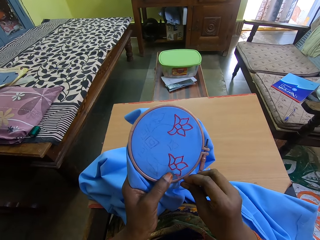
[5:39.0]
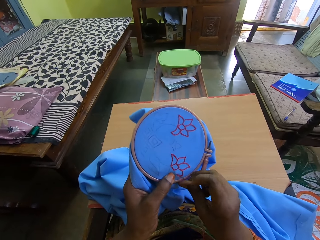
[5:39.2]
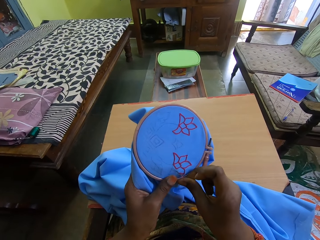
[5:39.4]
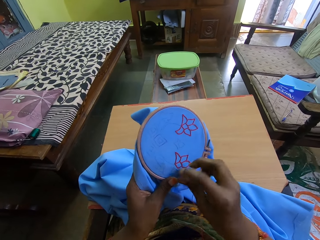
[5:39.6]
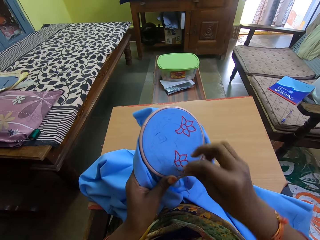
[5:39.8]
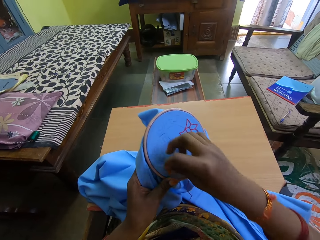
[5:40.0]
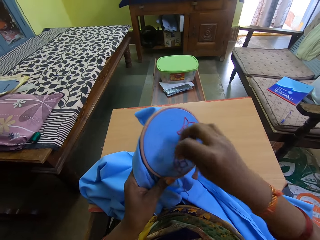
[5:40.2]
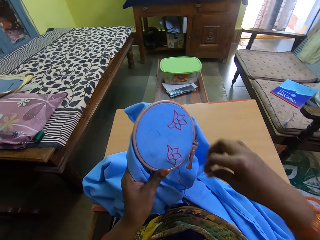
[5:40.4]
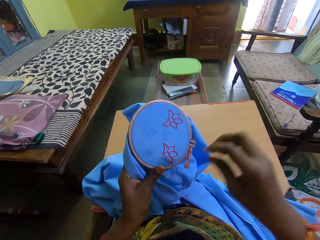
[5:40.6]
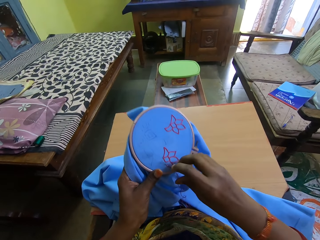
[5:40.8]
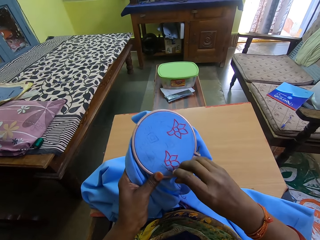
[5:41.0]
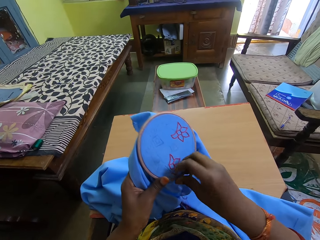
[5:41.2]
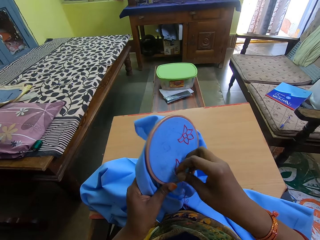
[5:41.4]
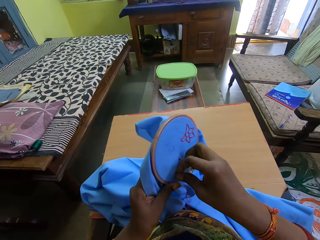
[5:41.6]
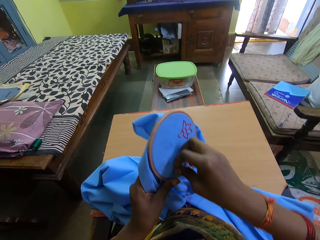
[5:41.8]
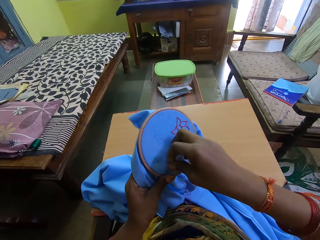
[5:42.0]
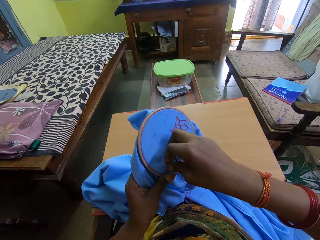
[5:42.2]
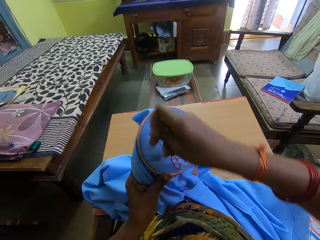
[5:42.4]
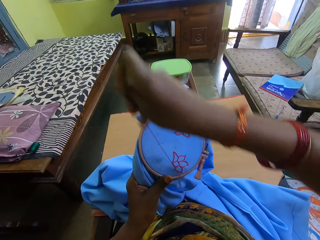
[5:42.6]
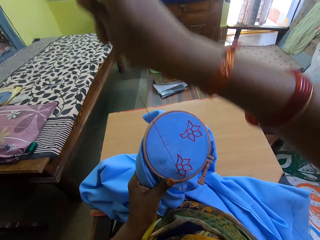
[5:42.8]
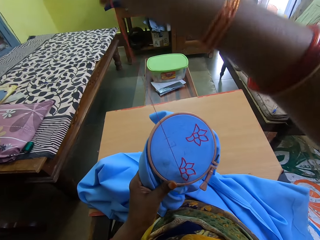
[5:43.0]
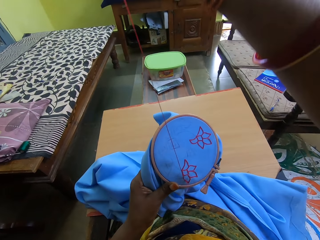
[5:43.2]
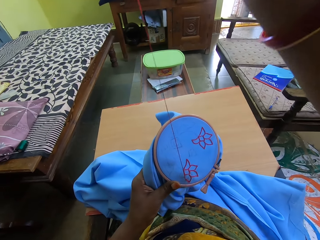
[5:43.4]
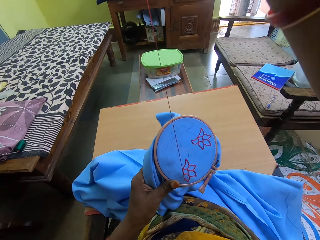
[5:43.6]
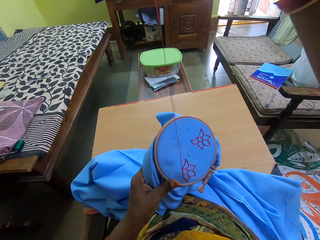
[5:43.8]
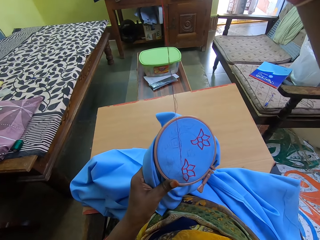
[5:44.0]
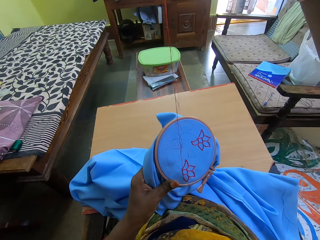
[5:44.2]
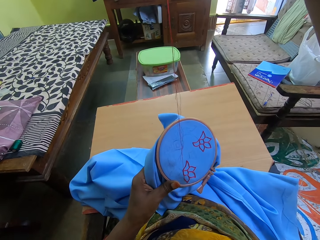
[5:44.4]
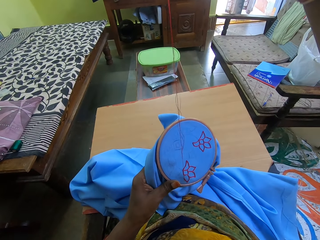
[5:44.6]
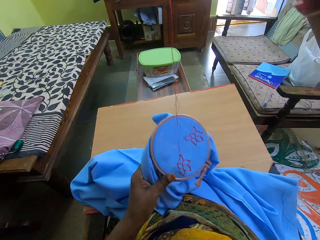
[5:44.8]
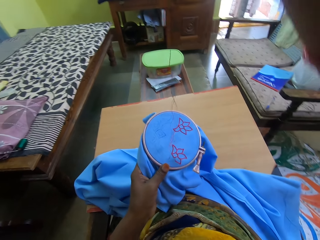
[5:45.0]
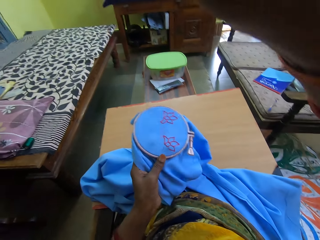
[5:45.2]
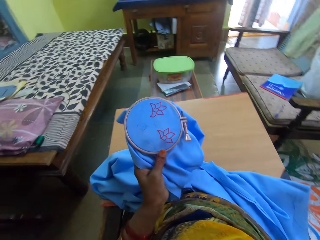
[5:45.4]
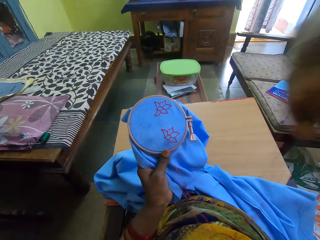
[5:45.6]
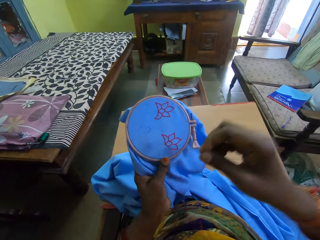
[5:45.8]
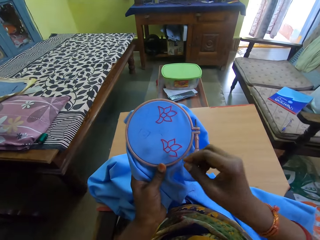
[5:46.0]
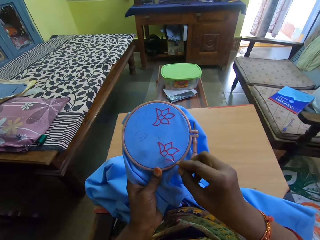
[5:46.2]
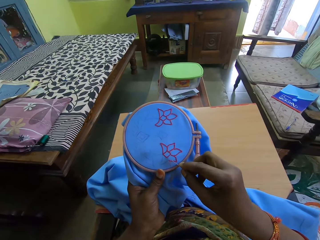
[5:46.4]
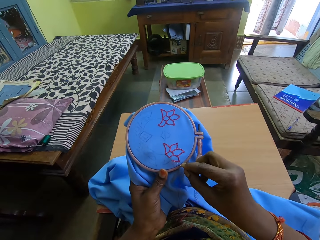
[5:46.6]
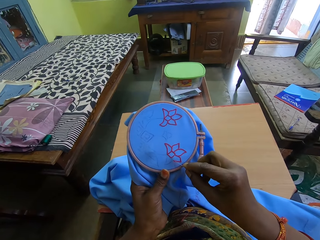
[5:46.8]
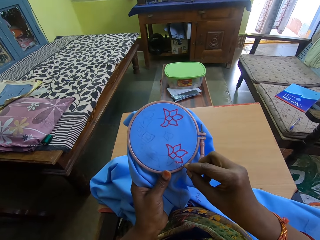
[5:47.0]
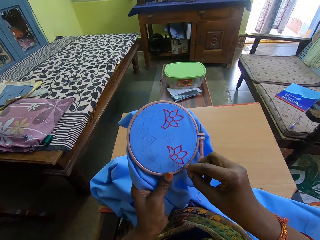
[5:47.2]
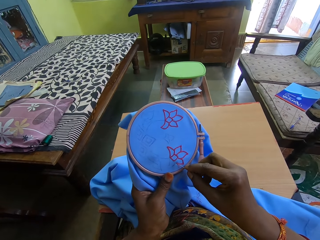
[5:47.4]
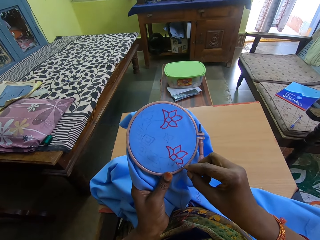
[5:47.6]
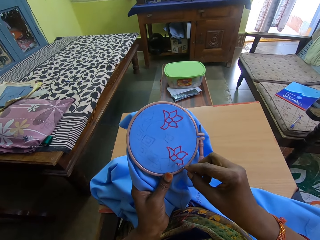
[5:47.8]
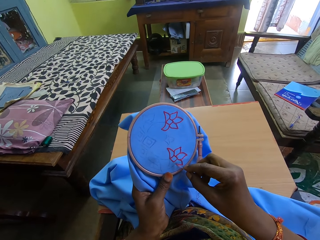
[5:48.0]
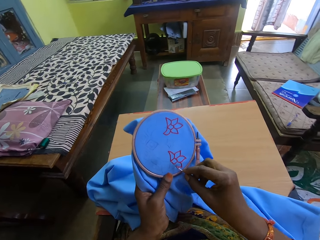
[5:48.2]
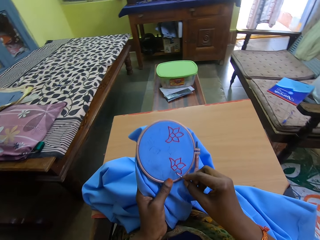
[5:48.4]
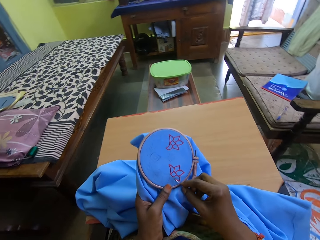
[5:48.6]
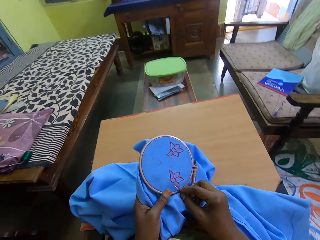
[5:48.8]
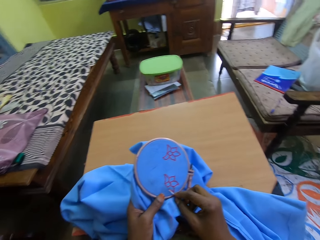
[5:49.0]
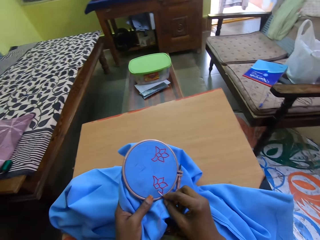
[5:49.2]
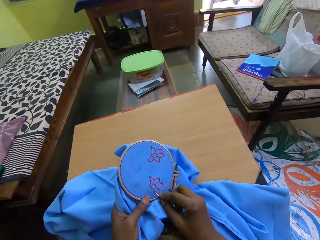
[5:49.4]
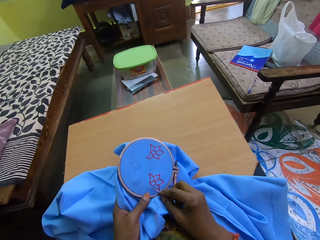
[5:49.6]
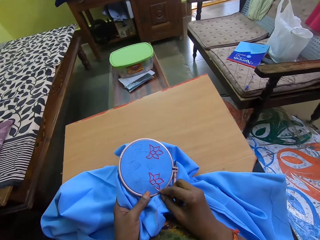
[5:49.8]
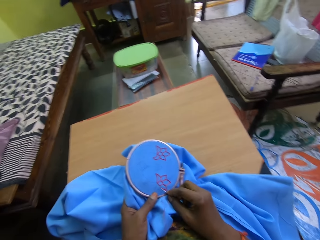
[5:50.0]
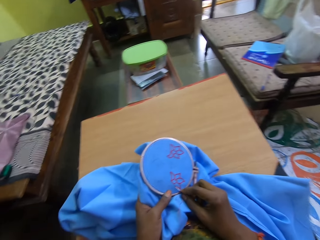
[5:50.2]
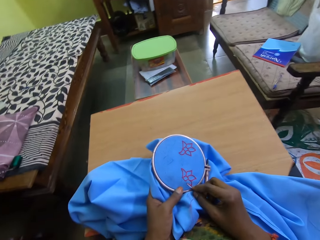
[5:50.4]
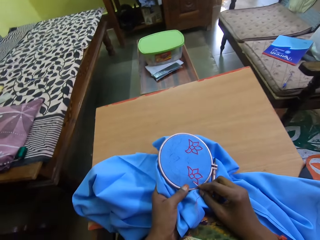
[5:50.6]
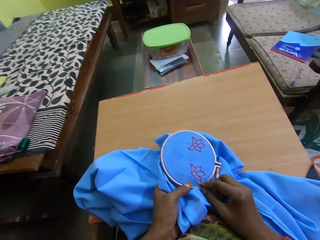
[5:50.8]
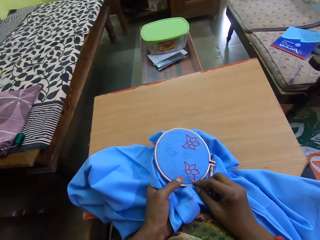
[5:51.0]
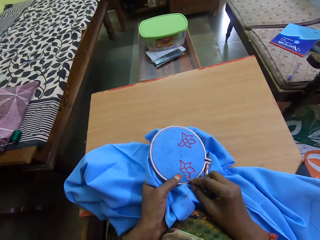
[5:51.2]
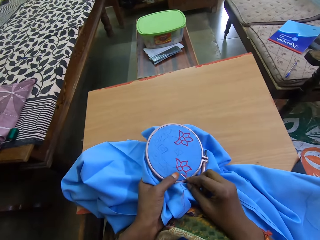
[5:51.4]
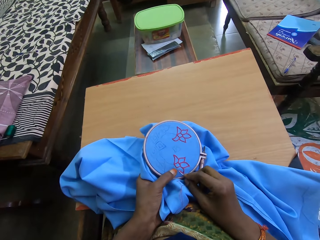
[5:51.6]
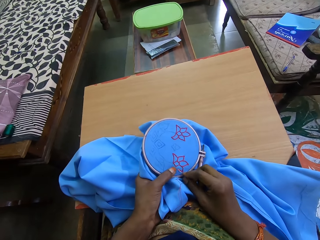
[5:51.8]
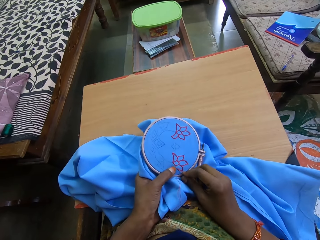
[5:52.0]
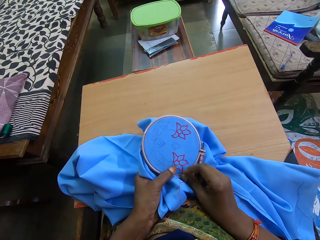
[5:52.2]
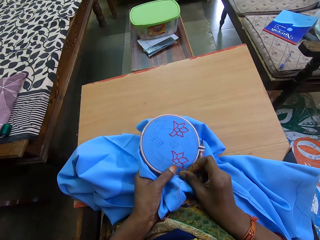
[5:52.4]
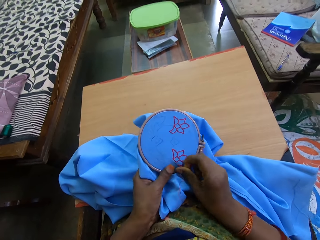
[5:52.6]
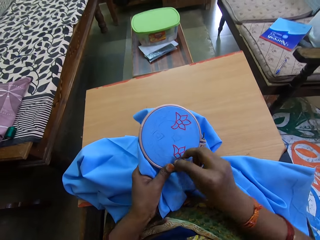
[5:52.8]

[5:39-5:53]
The camera wearer pulls the needle. They sew the seat cloth. They interact with a woman.

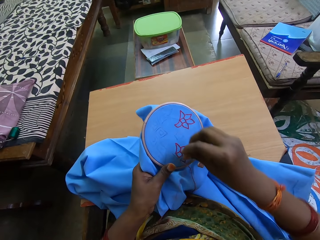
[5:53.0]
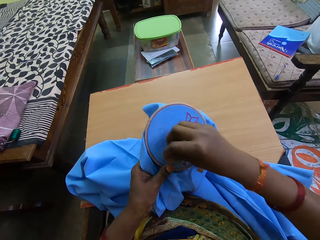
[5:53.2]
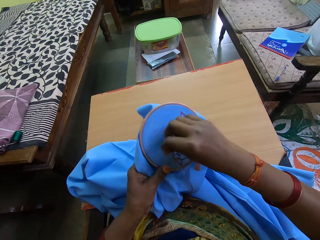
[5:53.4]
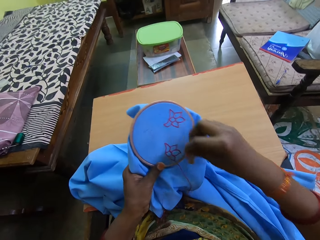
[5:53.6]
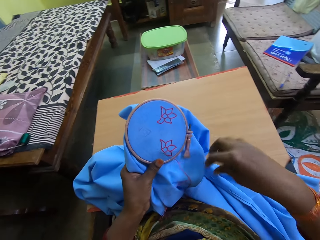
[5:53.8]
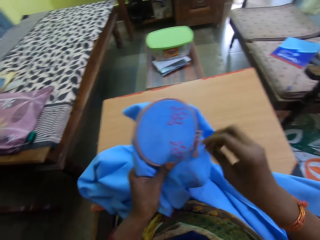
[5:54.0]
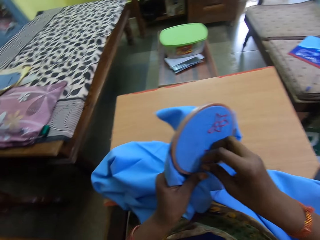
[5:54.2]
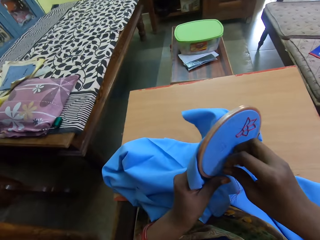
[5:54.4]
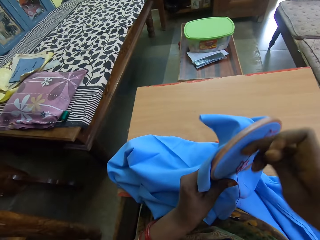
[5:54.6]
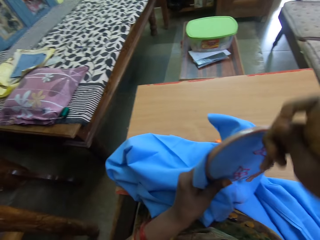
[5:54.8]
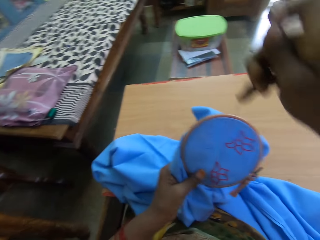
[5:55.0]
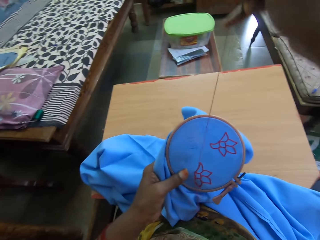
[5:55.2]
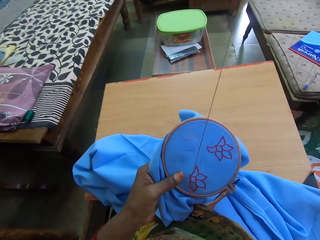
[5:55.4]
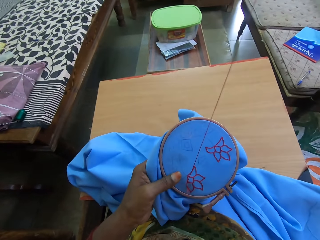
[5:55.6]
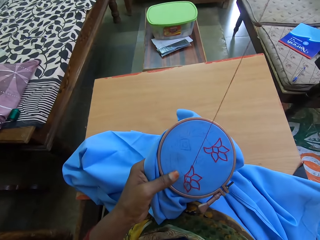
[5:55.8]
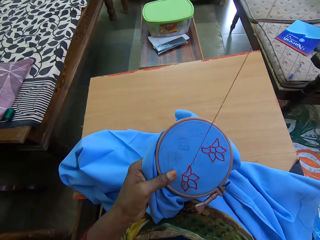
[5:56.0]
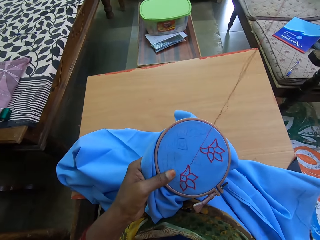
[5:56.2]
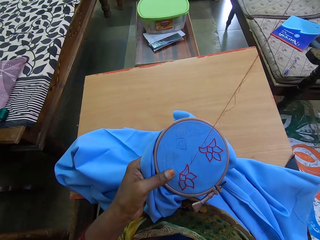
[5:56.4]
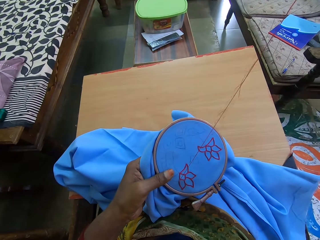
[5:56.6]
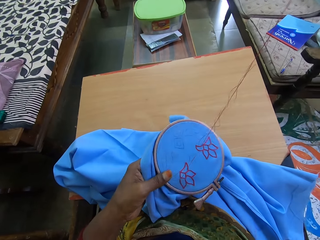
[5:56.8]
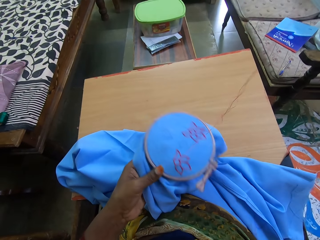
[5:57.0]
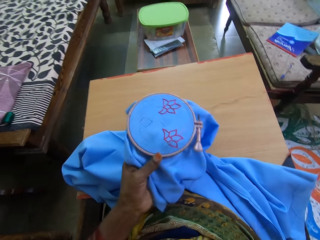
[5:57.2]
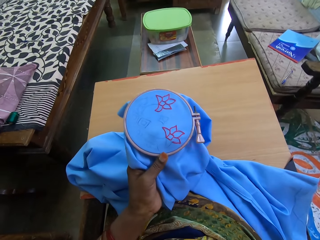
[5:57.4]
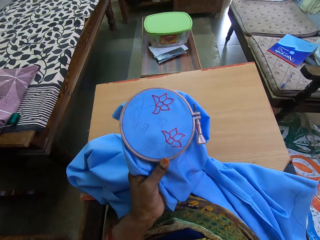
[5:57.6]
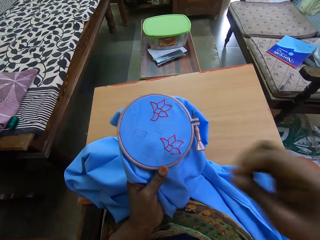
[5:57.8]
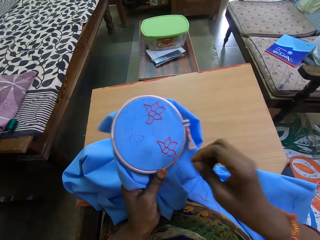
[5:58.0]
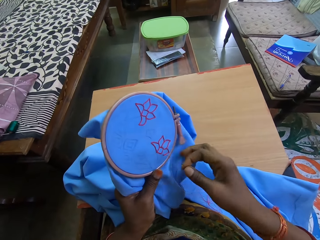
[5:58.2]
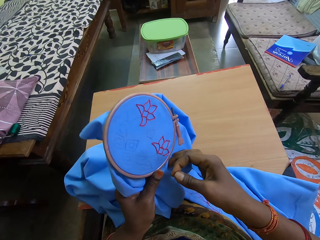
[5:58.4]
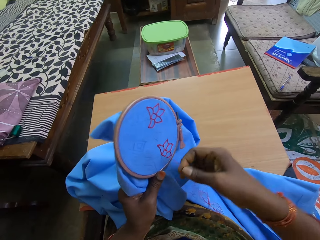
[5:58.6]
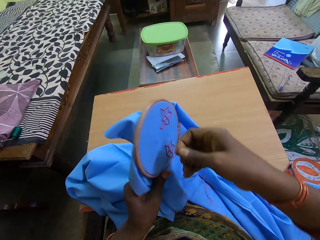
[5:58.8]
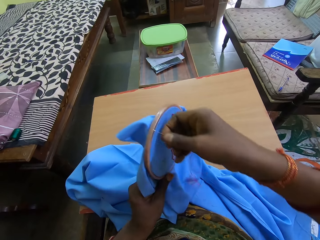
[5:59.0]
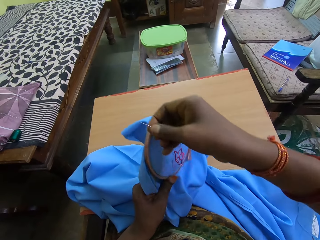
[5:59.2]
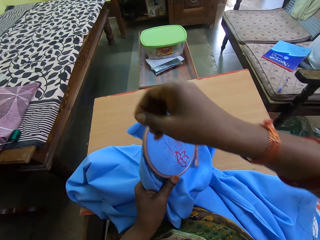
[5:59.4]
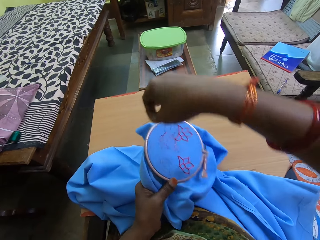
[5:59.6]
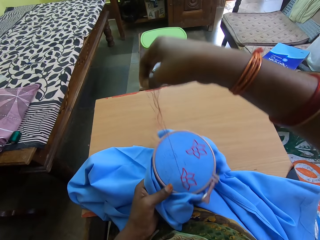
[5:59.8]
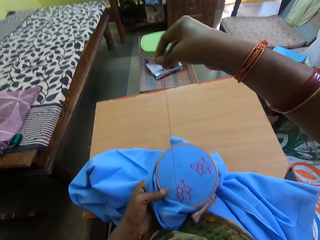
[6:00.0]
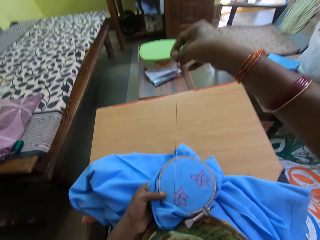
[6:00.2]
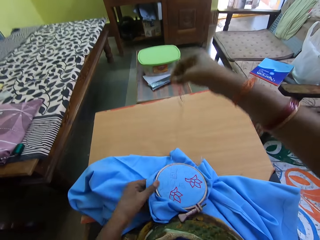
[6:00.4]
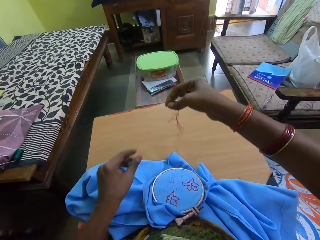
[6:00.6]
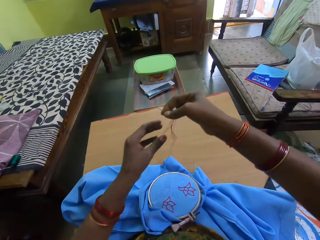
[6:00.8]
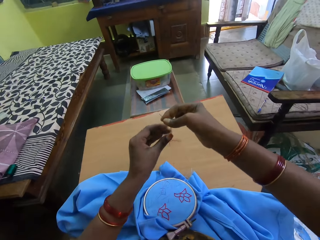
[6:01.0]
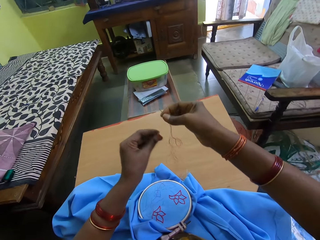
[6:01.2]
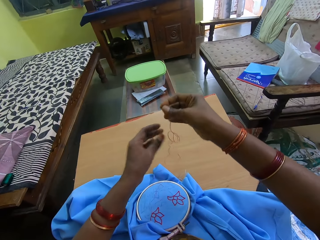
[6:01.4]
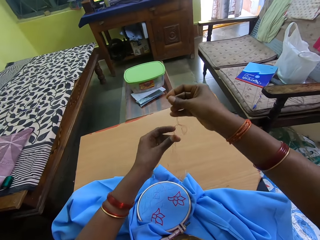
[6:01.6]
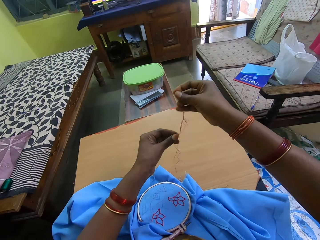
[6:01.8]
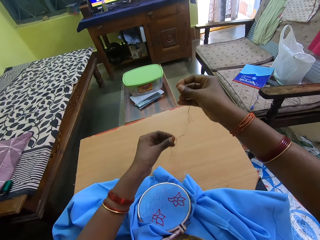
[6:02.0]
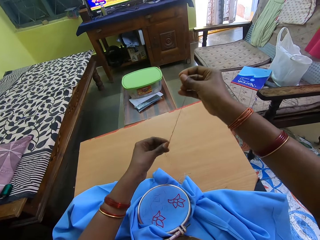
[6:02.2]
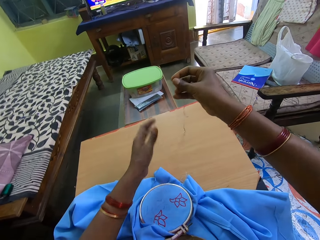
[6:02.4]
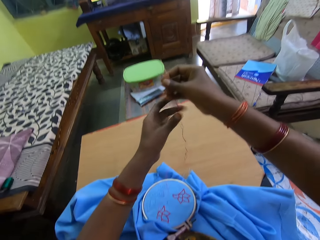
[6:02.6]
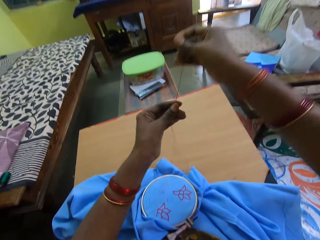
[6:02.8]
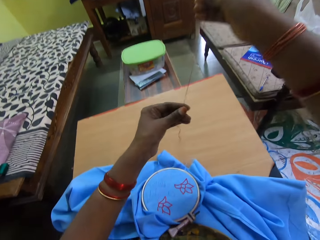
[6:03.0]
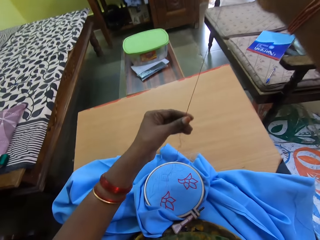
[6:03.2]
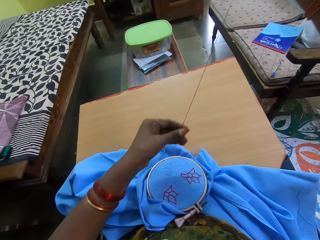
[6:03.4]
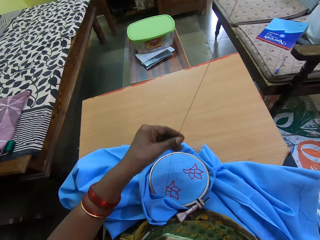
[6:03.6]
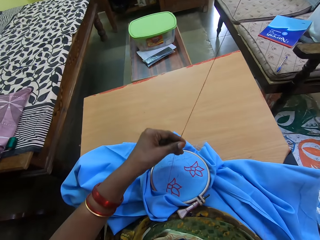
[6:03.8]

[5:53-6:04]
The camera wearer pulls the needle. She drops the blue cloth piece in the hoop on her lap with her left hand. She stretches the thread on the needle with her left hand.
